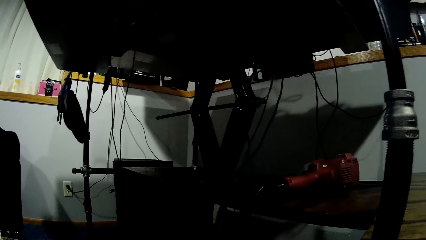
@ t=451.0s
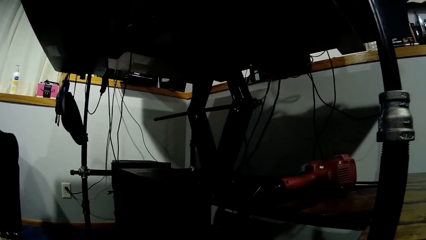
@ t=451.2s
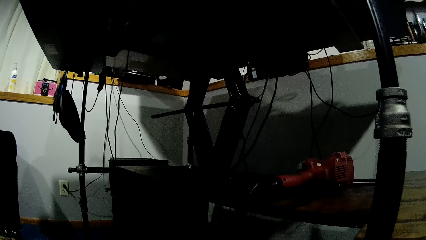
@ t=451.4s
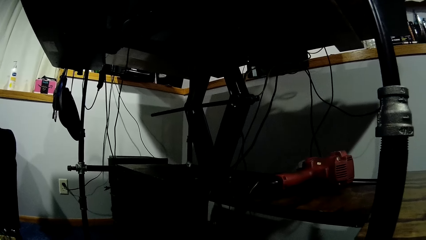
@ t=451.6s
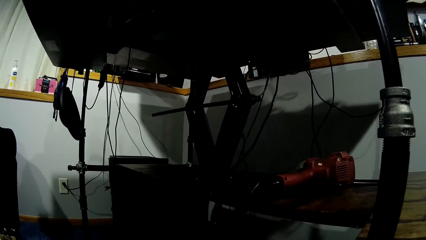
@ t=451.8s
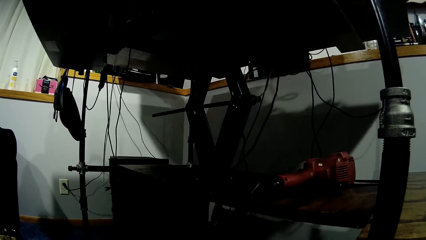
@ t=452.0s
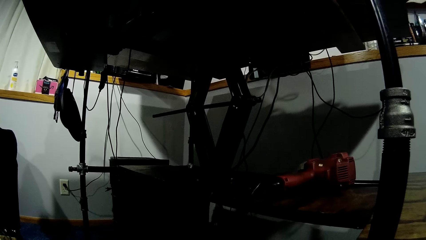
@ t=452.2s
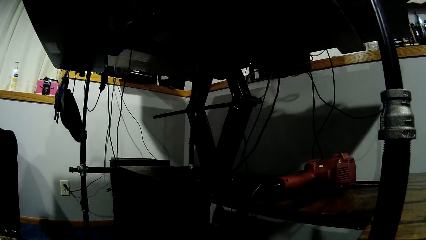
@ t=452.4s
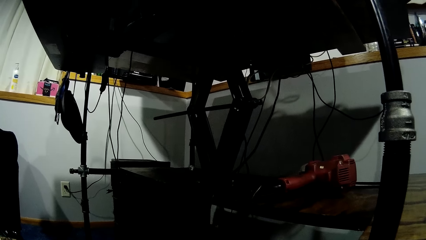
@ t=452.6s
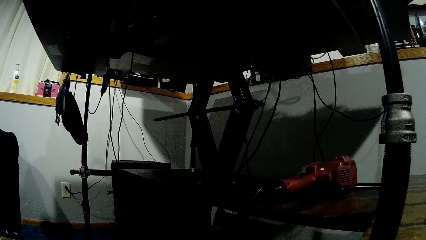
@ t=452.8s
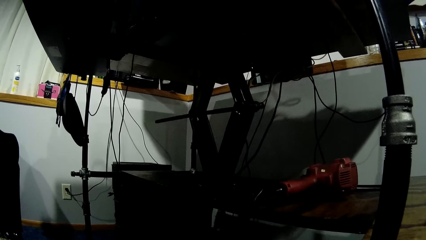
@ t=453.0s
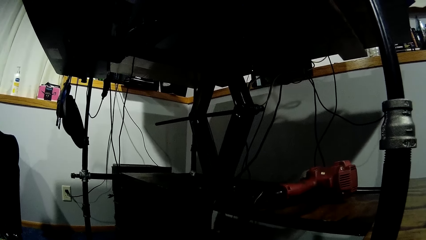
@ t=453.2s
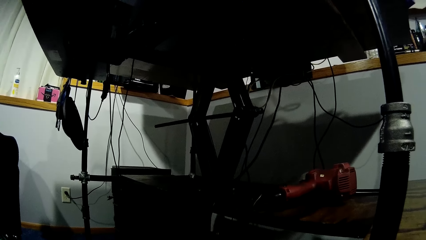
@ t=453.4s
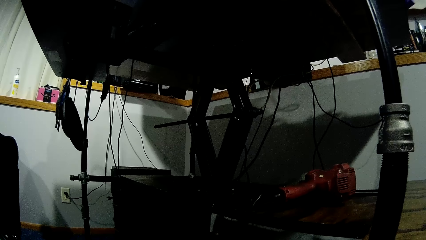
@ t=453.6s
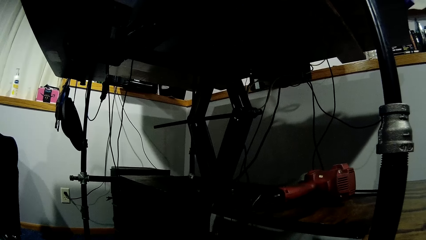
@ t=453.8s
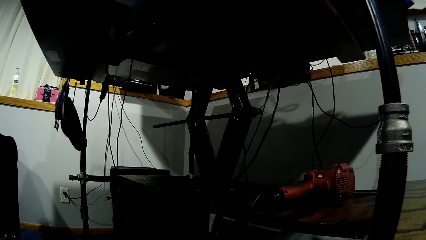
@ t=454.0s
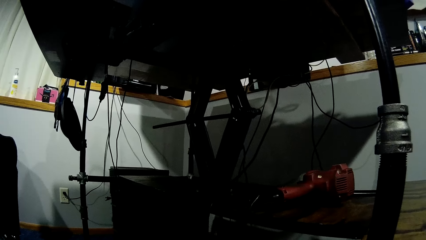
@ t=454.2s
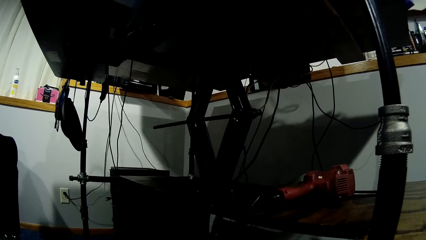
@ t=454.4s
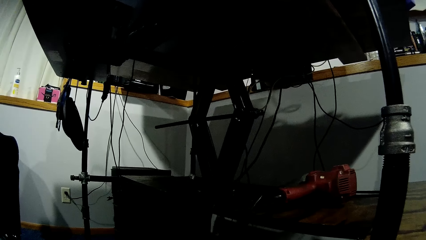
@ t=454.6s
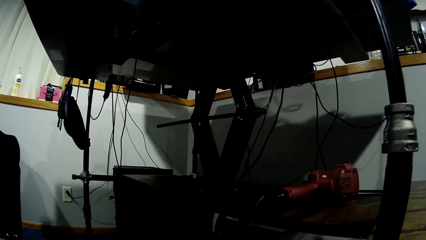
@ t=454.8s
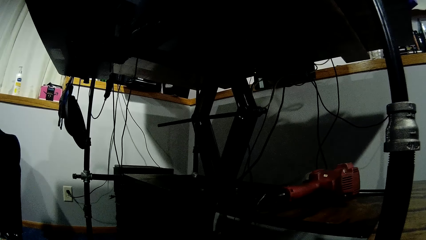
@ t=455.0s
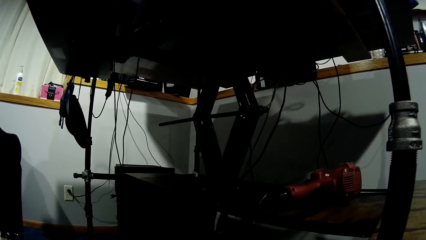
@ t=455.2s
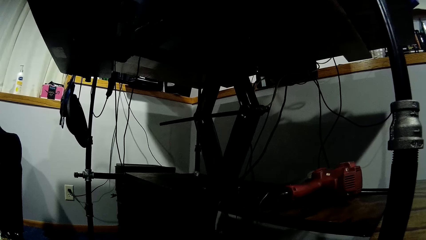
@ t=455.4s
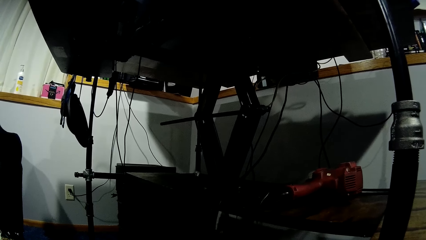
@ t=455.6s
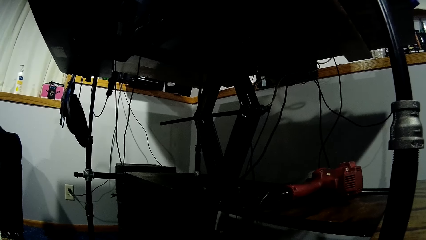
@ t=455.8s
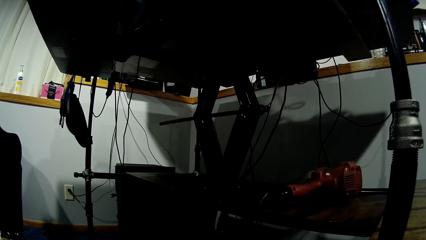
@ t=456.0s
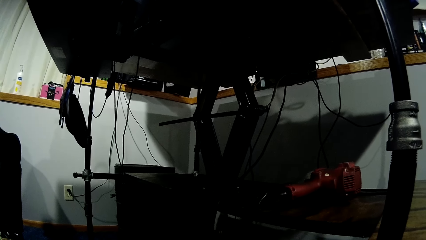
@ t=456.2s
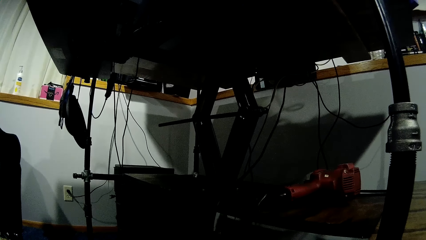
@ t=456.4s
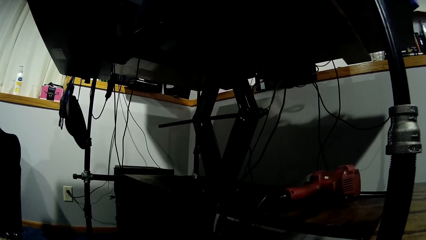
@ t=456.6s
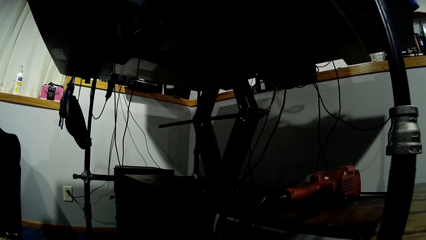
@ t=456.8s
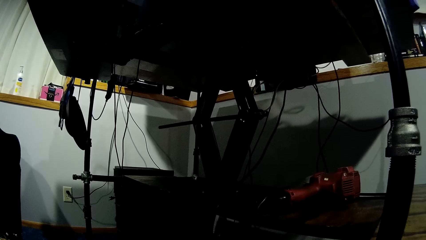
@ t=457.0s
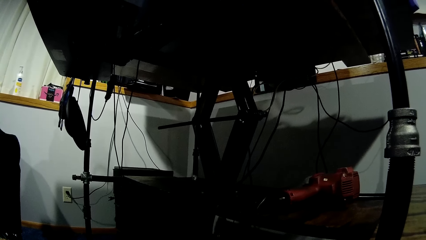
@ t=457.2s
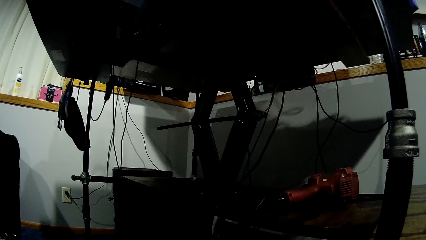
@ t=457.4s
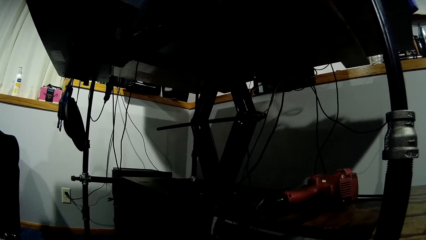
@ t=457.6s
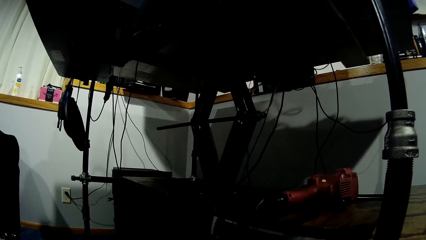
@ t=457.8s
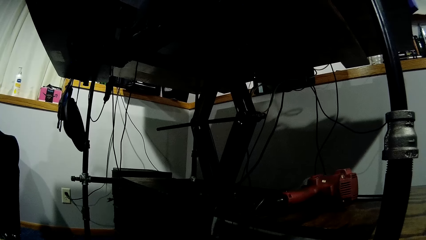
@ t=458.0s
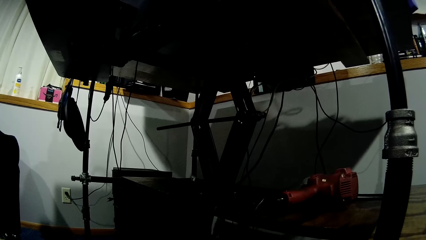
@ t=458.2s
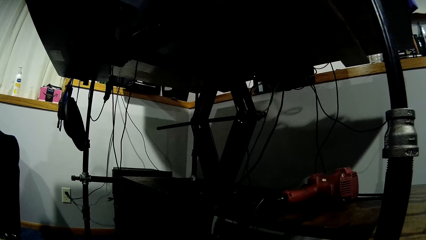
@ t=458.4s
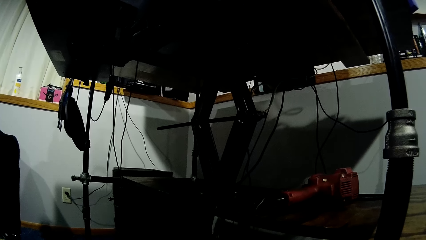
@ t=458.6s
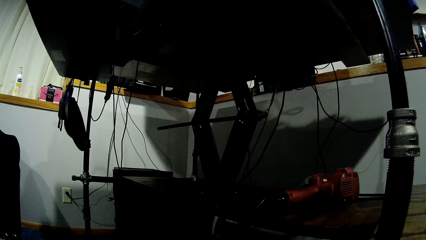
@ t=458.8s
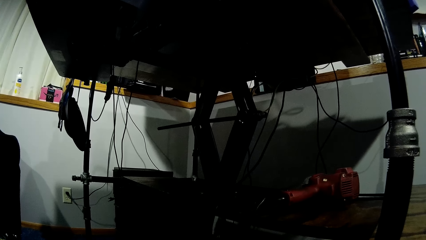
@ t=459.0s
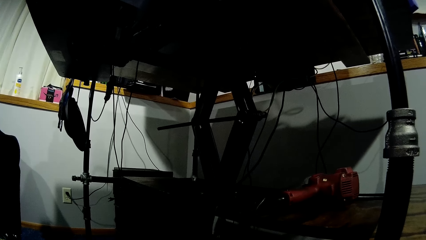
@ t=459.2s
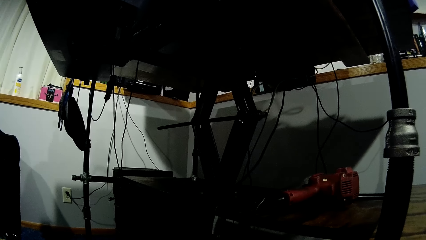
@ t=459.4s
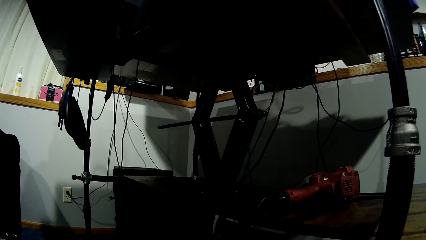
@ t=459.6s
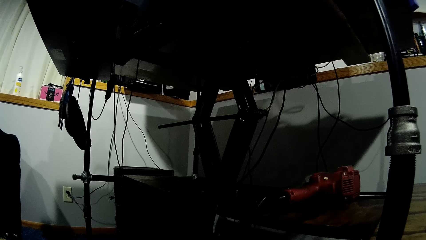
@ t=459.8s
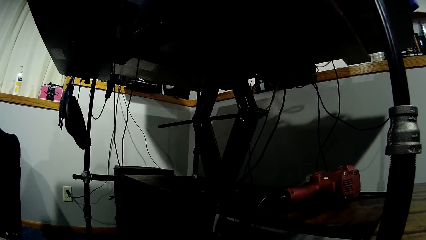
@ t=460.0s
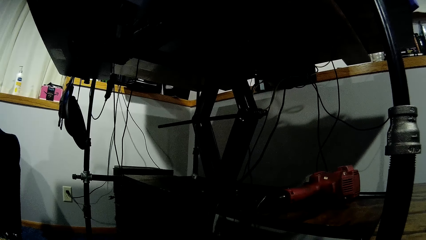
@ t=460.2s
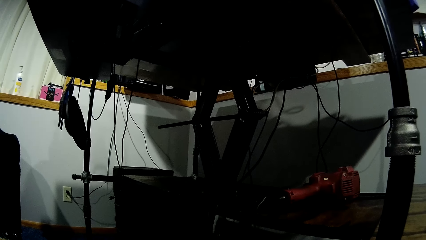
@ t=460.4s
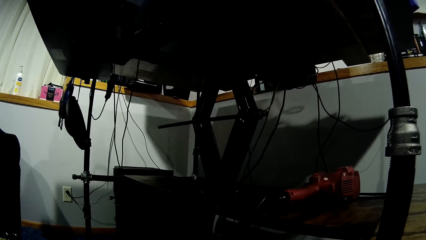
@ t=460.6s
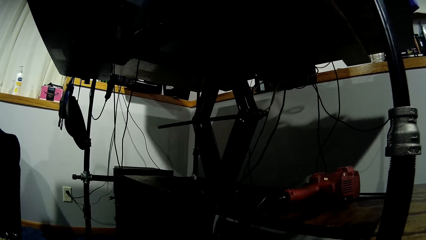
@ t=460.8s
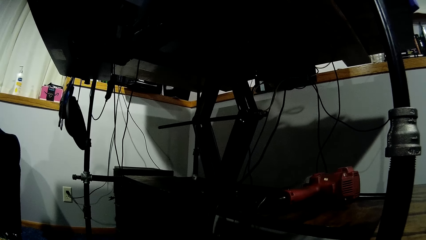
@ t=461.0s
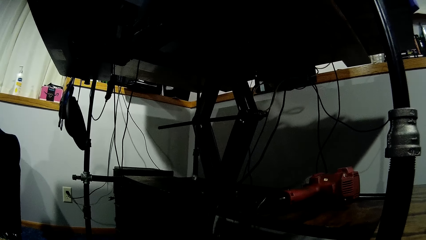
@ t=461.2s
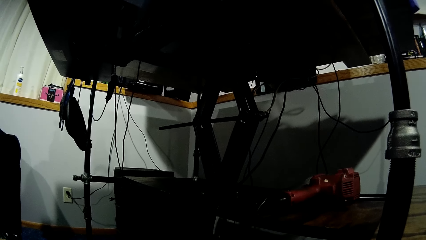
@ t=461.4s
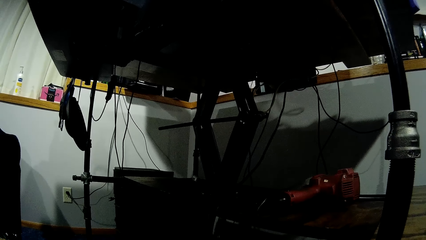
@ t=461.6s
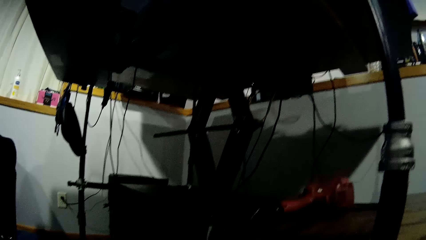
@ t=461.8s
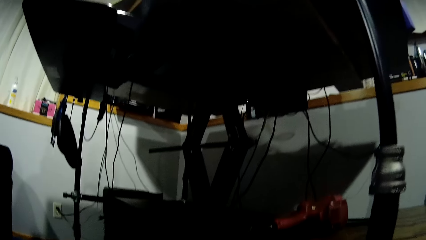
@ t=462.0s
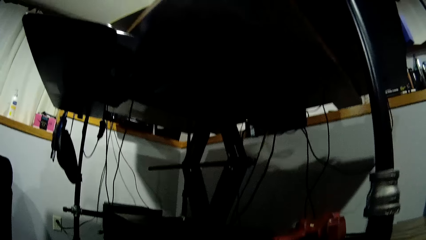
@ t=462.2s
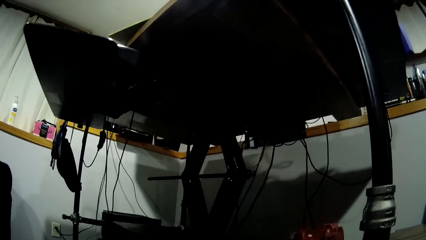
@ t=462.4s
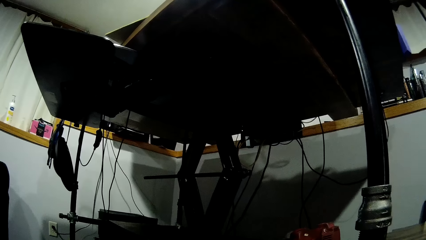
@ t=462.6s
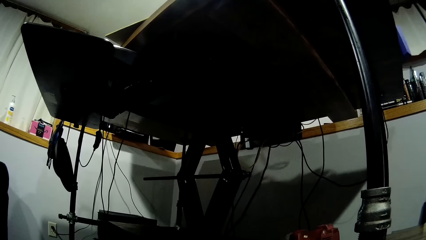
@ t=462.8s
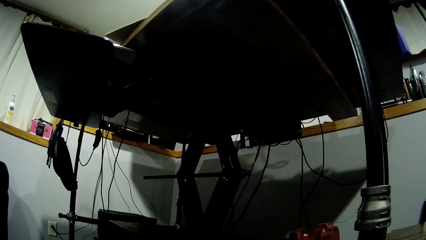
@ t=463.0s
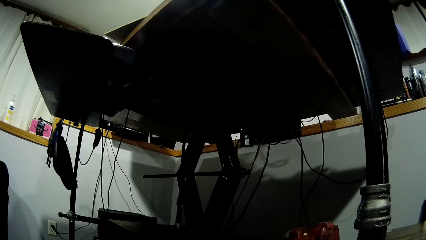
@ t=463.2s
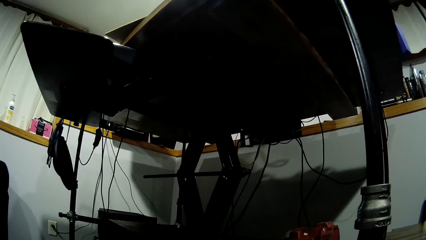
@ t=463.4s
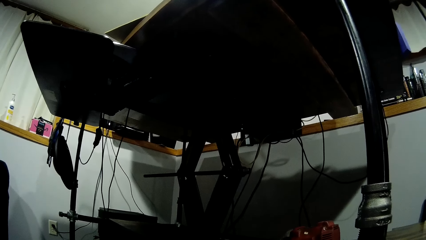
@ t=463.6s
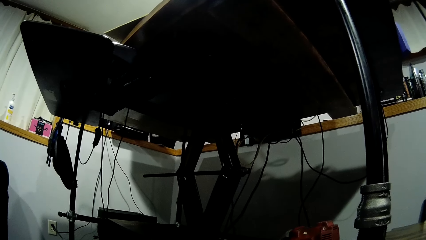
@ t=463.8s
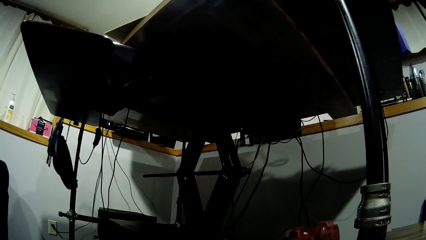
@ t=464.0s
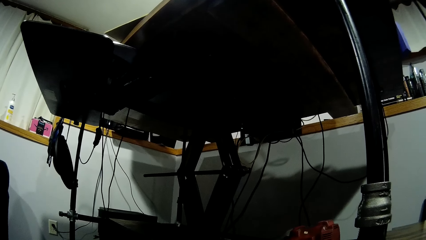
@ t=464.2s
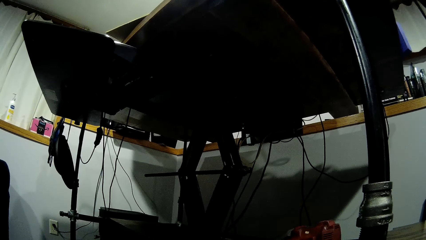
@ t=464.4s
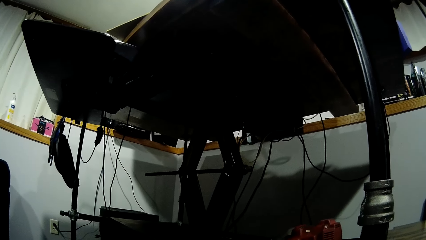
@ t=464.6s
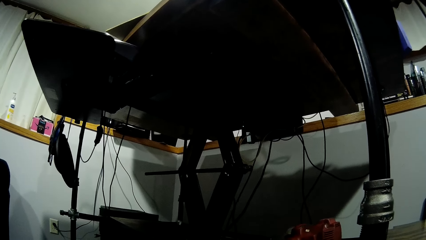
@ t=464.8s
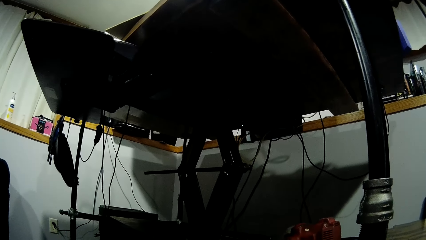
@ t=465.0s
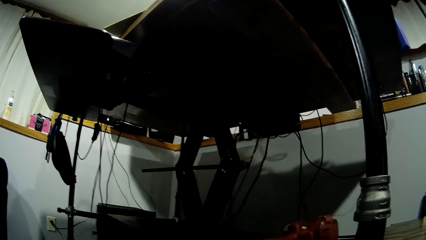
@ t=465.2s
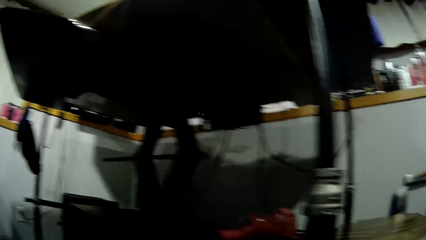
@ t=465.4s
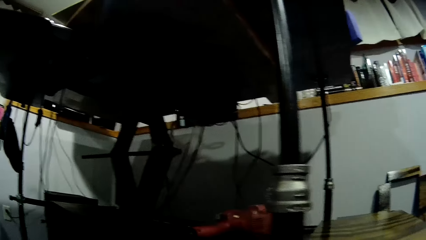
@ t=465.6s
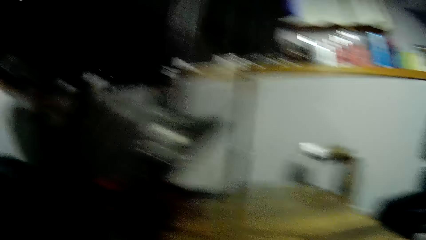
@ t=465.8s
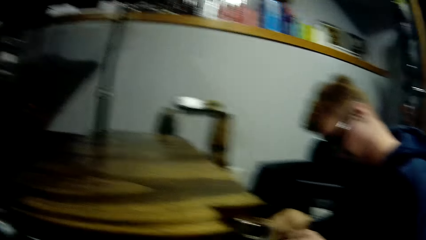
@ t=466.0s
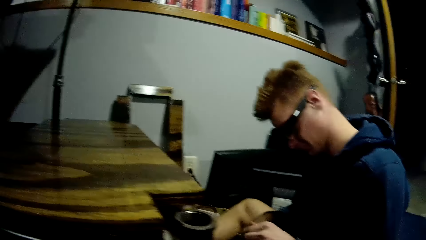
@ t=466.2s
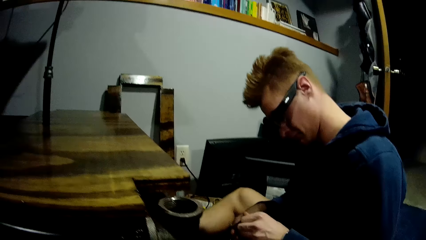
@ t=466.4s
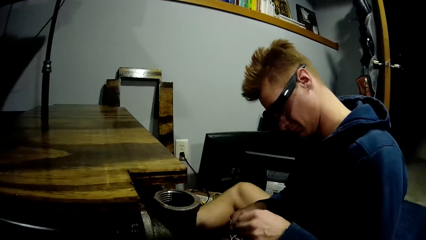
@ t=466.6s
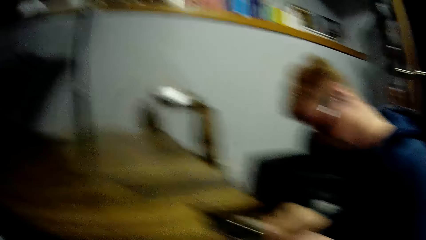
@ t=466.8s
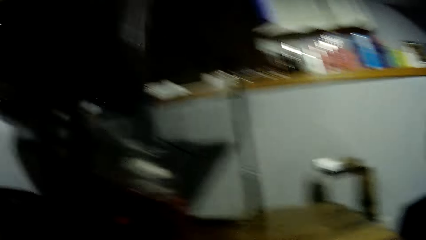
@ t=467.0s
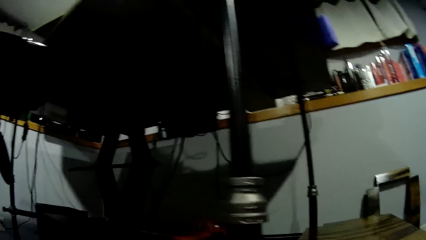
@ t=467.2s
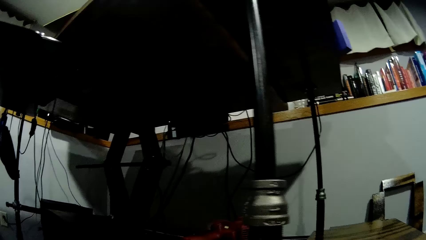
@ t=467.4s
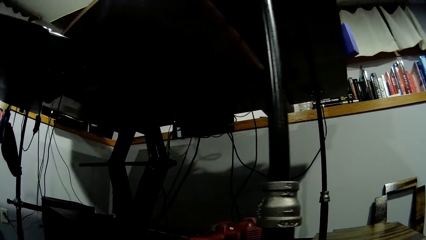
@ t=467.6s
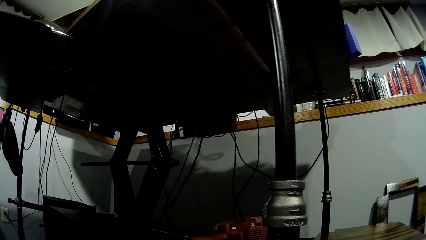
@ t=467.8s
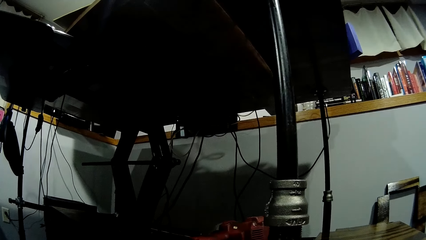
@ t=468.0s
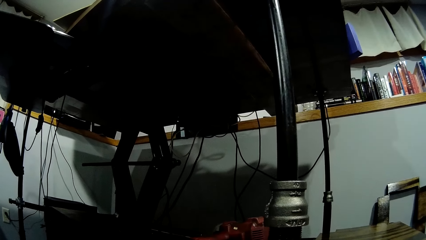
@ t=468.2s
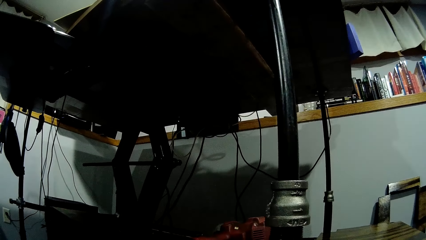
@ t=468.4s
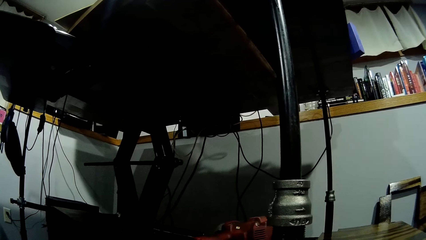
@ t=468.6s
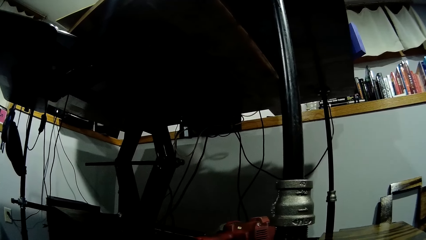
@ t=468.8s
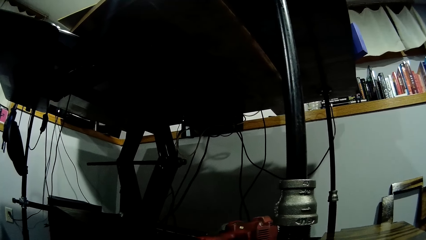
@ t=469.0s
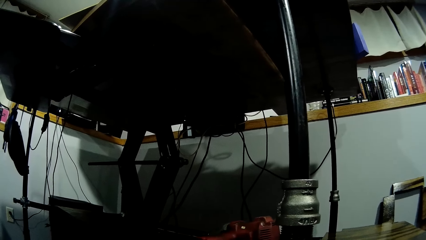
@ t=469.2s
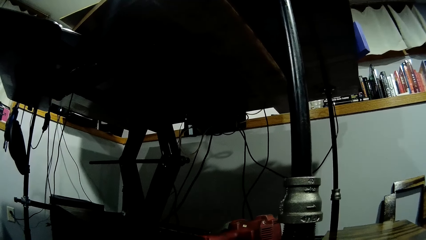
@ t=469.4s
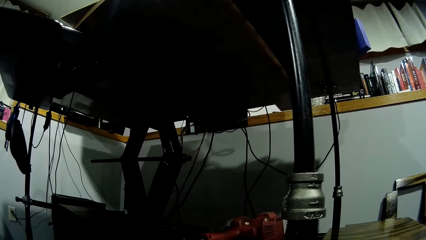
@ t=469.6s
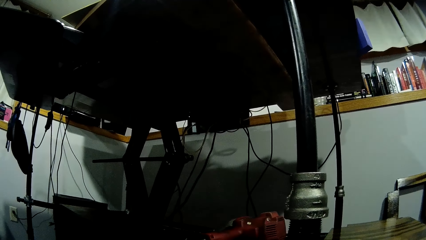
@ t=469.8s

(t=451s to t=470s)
The camera wearer stares at the man. They stare around the room.
